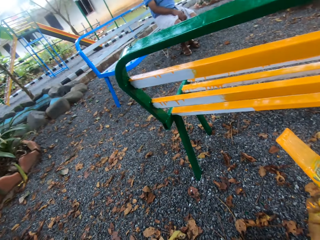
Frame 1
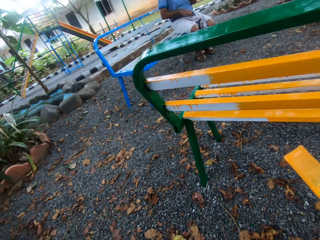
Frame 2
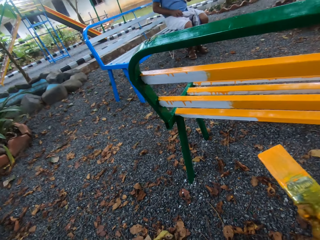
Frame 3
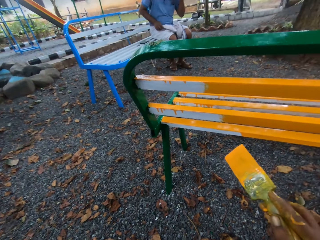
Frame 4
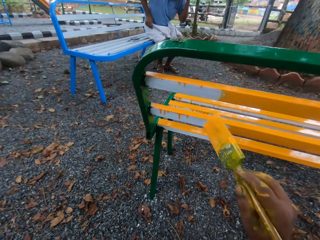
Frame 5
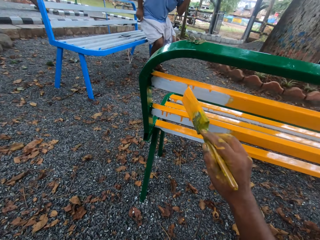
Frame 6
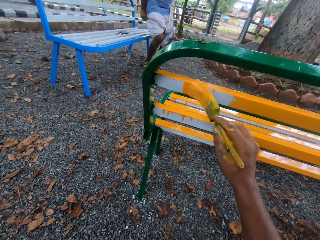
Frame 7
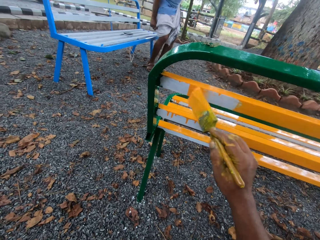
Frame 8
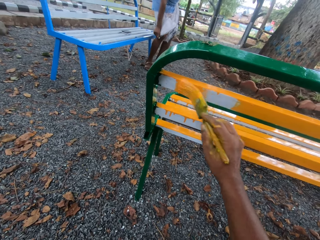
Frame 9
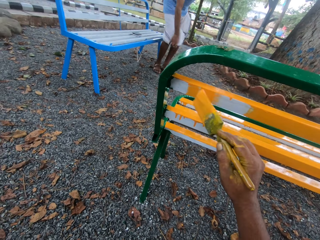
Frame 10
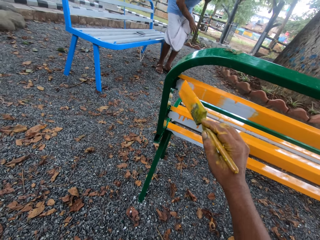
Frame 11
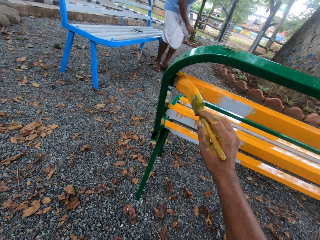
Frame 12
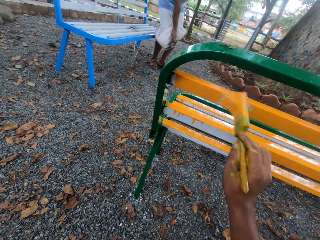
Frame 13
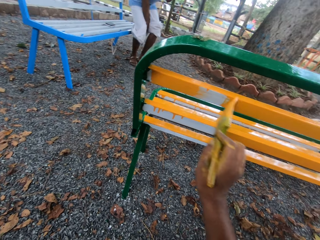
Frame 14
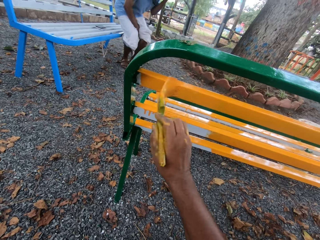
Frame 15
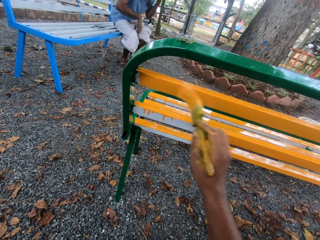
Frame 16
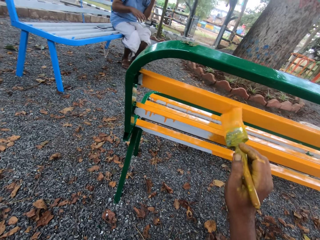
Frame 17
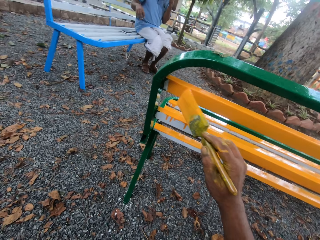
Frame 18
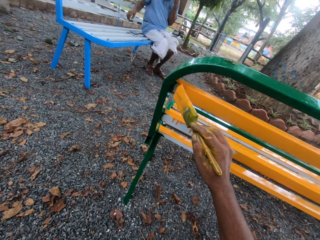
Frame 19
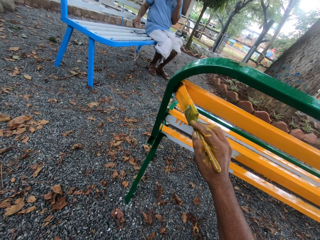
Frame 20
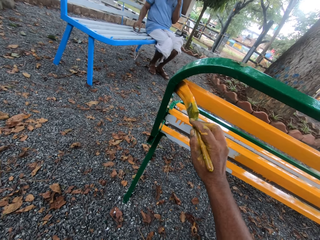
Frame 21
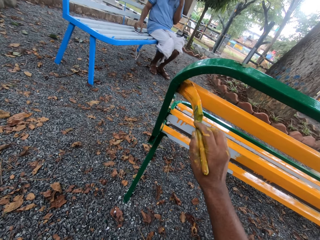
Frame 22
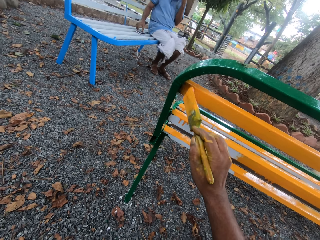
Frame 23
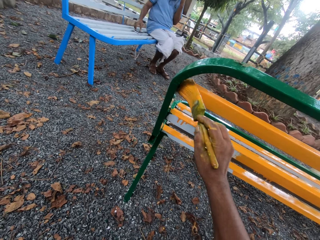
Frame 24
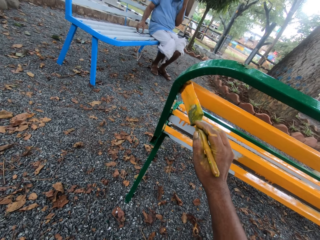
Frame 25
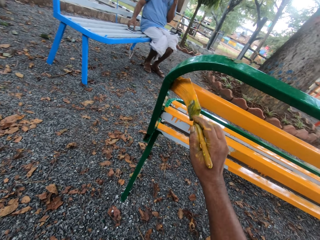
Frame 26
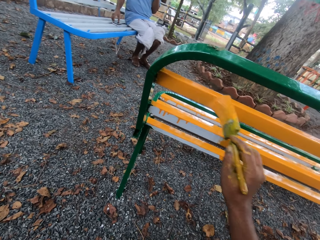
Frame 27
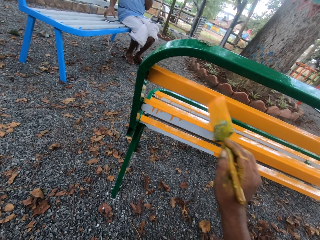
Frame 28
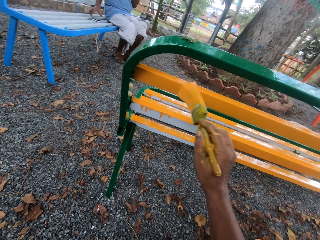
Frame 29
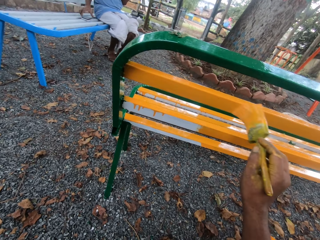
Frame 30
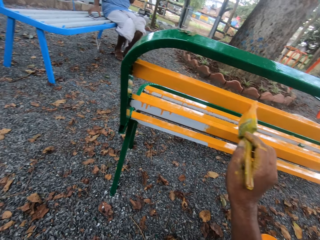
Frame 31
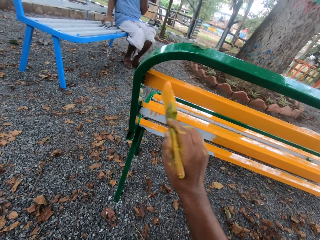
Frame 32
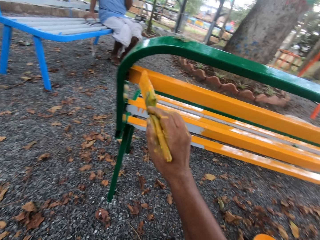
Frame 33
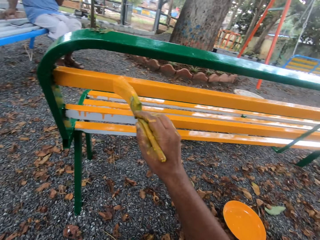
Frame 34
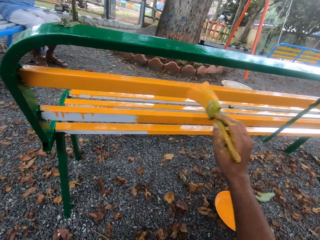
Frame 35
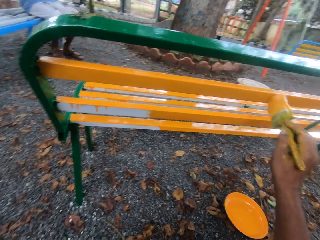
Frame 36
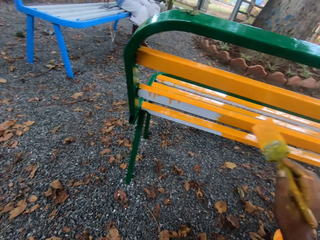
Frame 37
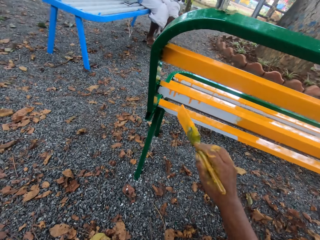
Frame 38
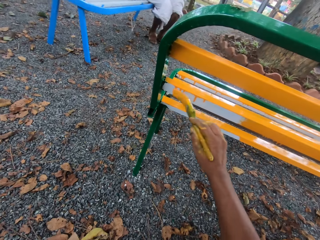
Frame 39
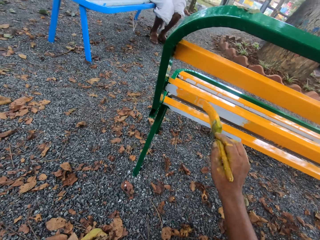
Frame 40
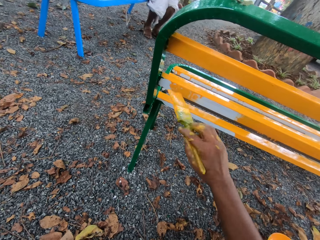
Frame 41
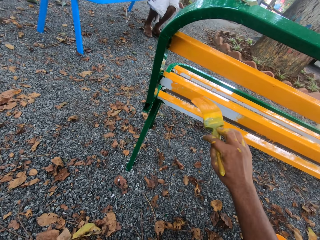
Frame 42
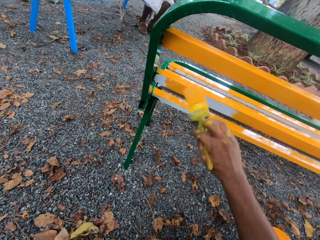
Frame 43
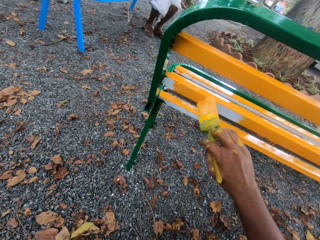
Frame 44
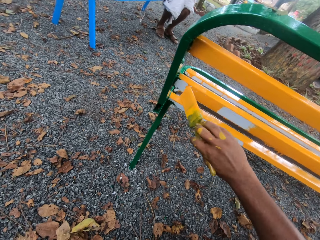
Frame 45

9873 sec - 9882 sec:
A man sits on a bench. The camera wearer paints the bench with a paint brush. The man stands and pulls a cloth. The man sits on the bench. The camera wearer paints the bench with the paint brush. The man uses a phone.

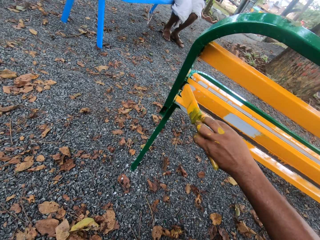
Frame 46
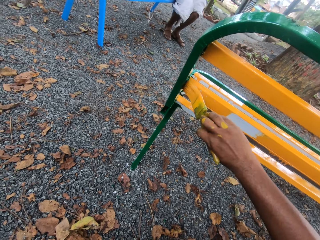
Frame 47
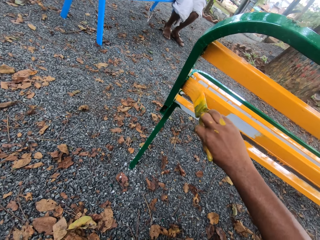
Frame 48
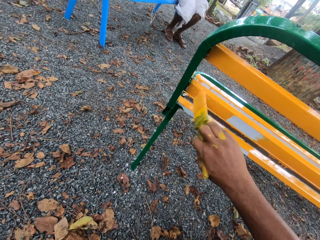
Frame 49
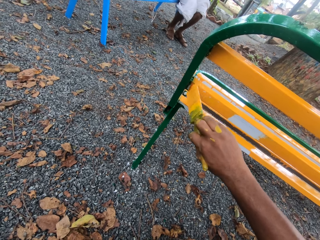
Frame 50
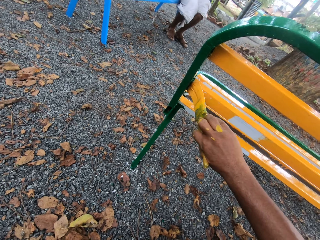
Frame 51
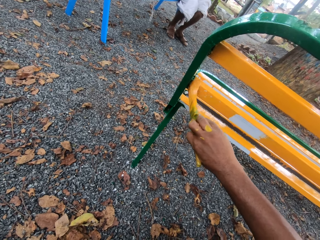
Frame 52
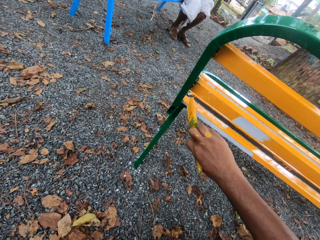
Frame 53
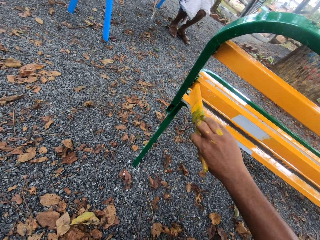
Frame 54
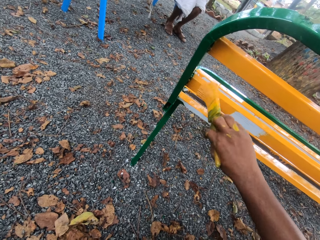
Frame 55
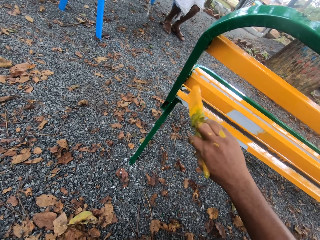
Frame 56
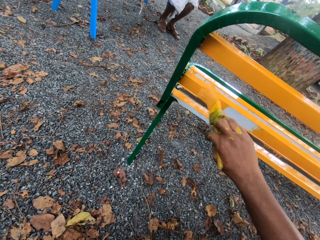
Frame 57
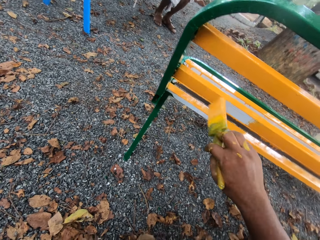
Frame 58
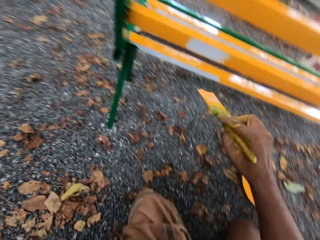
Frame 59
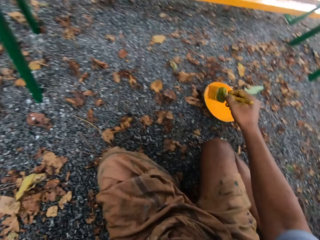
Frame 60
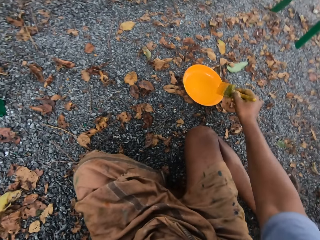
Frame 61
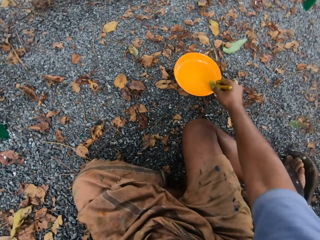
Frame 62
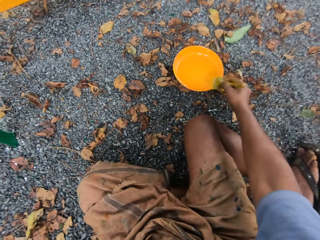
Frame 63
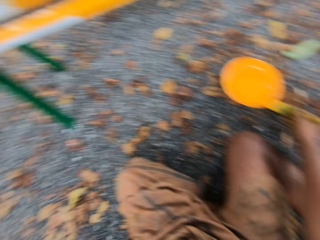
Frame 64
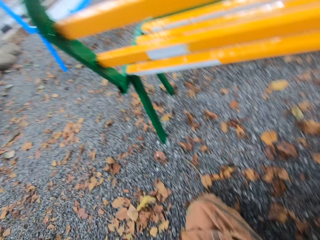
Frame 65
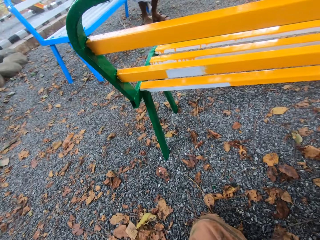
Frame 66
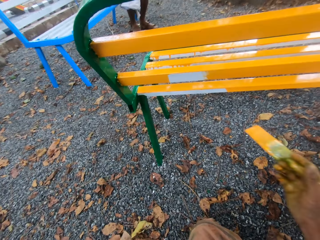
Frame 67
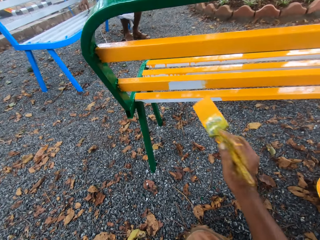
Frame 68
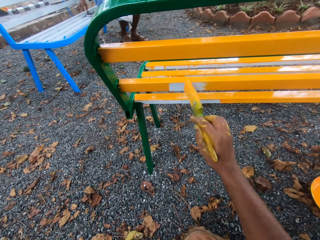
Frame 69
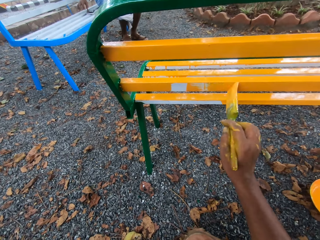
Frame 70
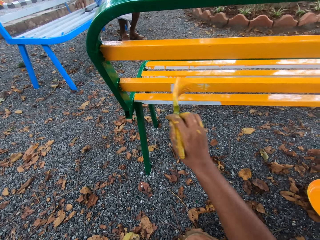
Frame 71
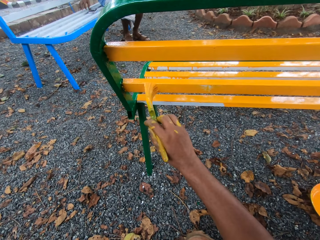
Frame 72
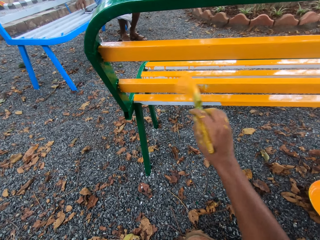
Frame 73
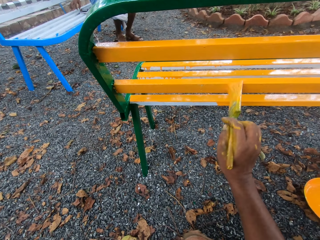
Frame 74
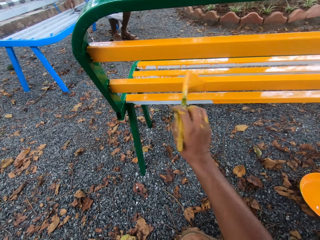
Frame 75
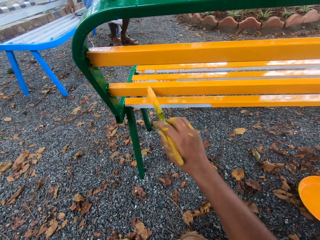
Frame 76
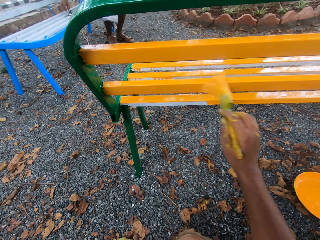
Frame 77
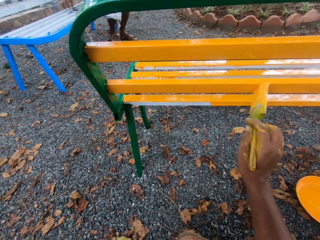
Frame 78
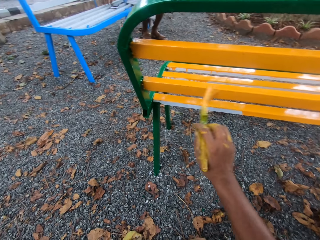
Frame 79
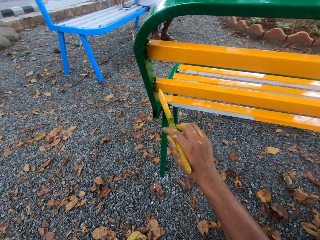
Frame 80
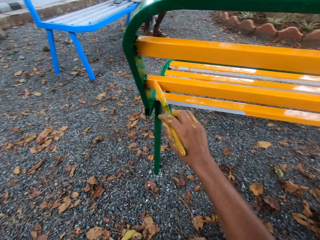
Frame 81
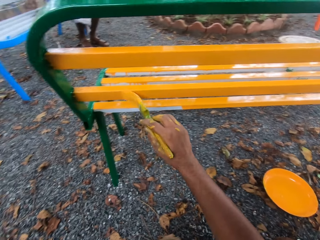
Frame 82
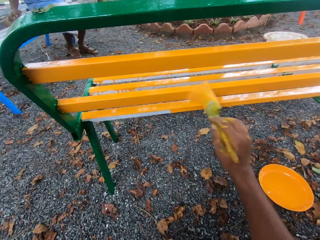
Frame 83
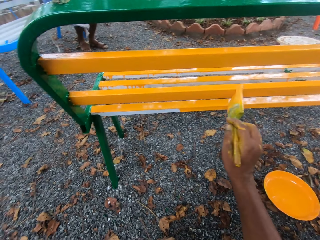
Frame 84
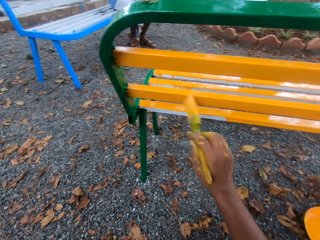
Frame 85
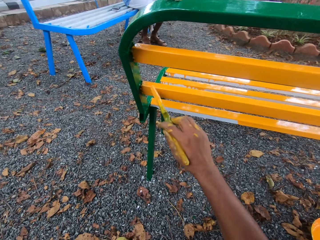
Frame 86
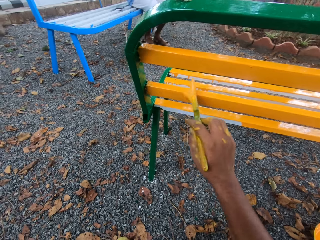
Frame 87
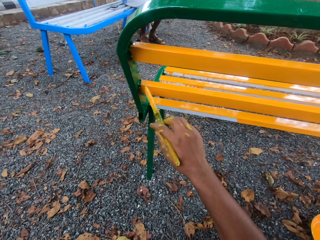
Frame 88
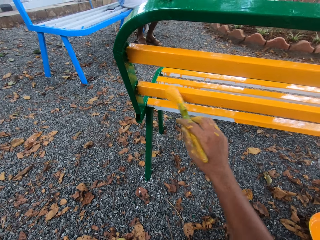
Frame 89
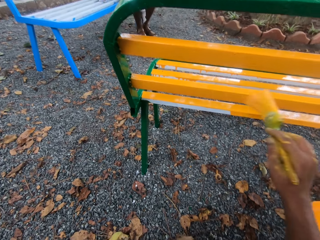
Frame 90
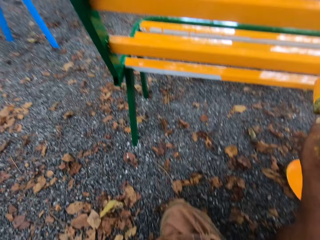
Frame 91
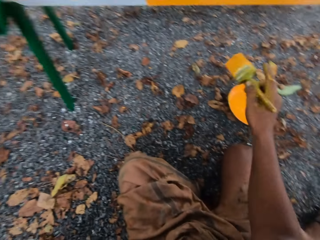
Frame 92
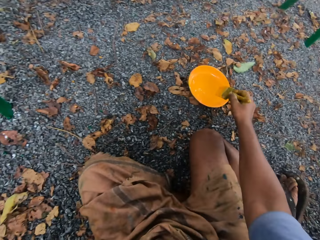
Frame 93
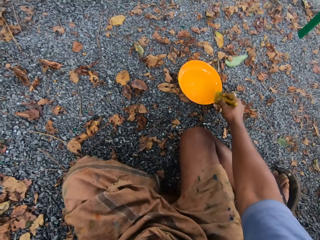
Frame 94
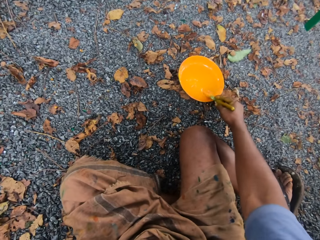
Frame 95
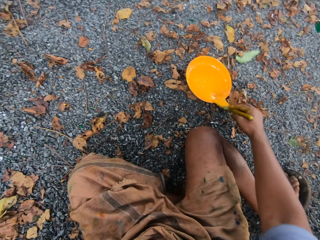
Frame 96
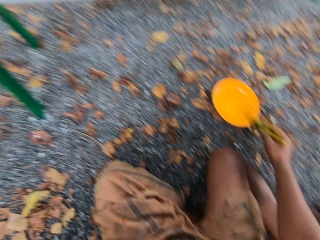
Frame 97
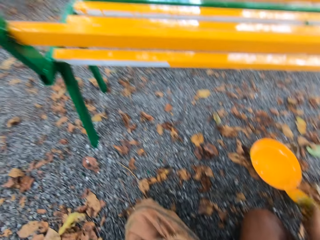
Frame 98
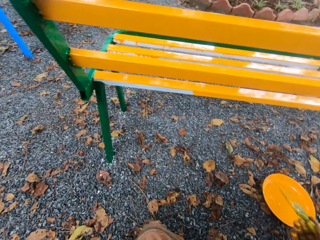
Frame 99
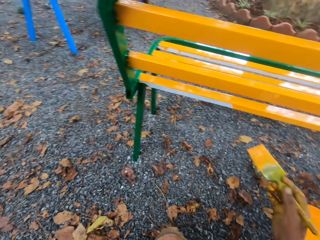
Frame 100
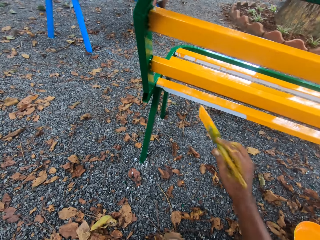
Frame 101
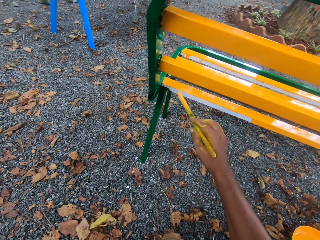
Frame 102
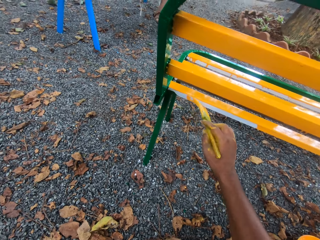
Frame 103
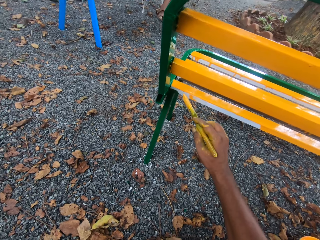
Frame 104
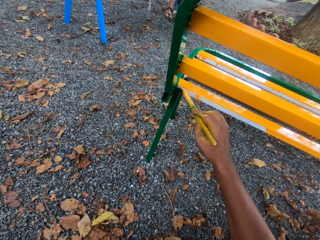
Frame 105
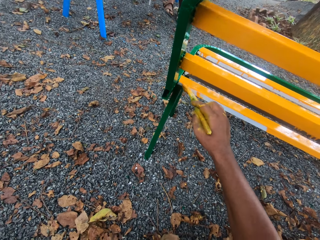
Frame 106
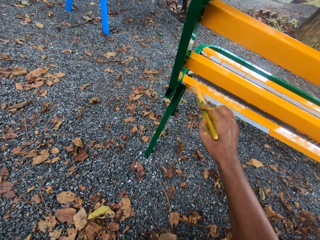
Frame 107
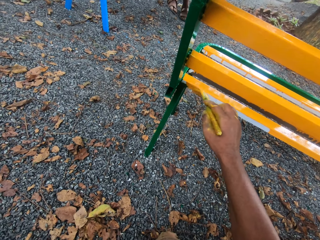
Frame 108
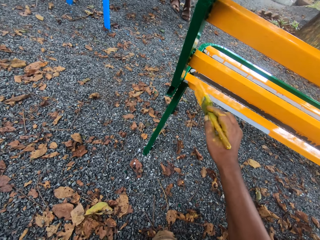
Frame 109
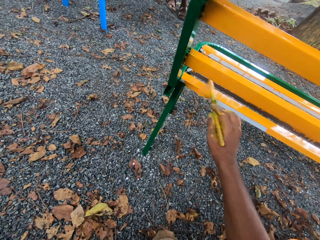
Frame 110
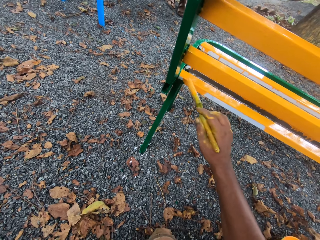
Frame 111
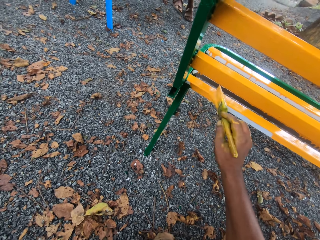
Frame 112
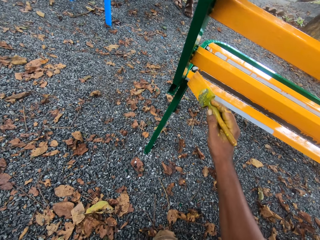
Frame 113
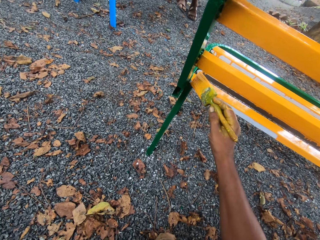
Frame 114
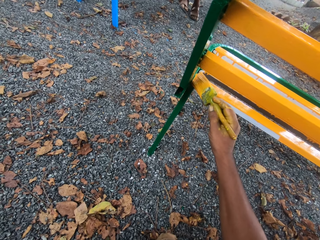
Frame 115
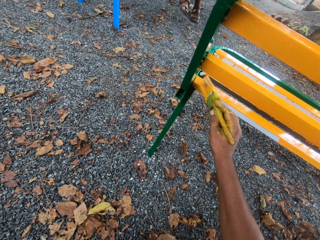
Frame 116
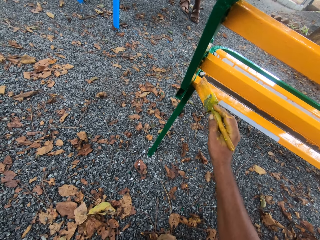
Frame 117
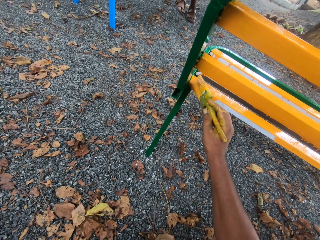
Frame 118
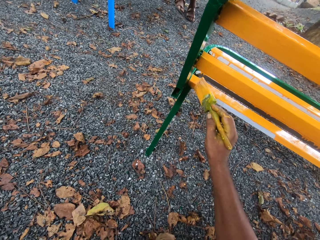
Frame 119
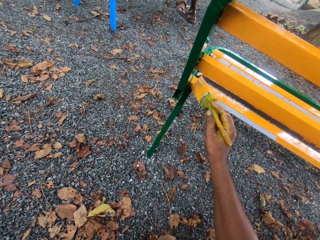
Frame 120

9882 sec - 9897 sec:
The camera wearer paints a bench with a brush. They scoop paint in a paint tray with a paint brush. They paint the bench with the paint brush. They paint the bench with the brush. They scoop paint in the paint tray with the paint brush. They paint the bench with the paint brush.
